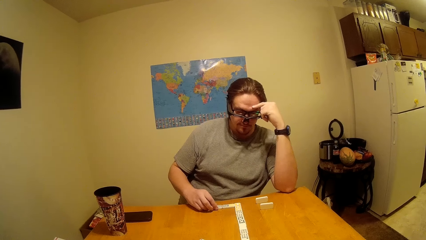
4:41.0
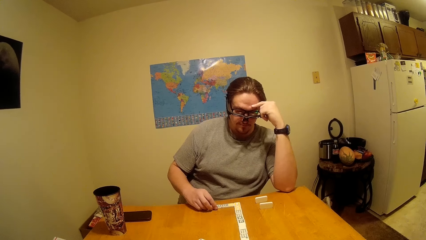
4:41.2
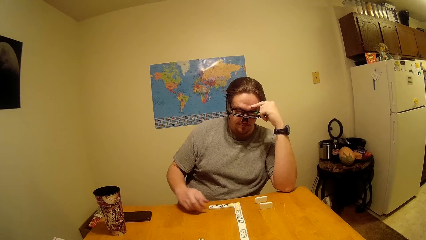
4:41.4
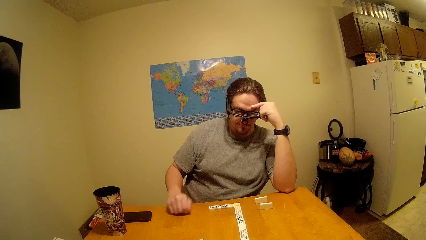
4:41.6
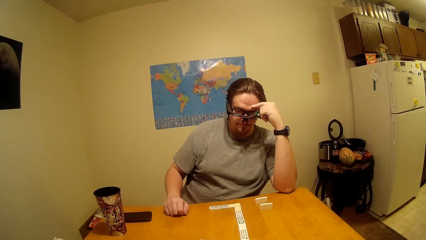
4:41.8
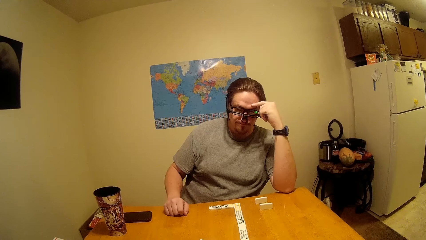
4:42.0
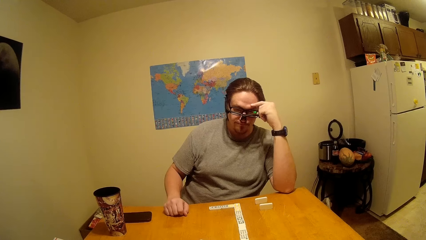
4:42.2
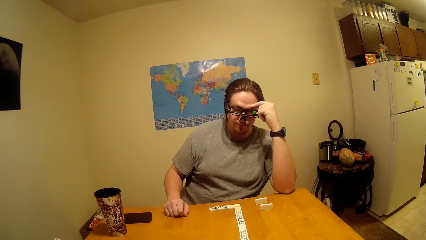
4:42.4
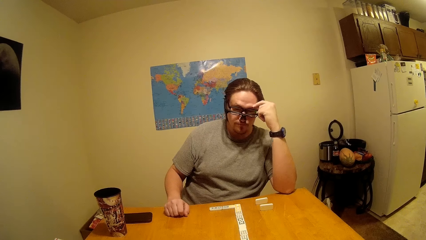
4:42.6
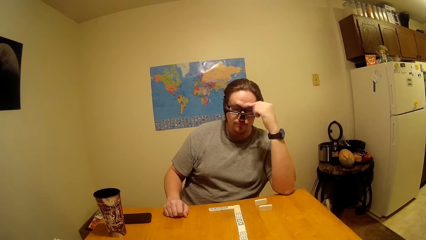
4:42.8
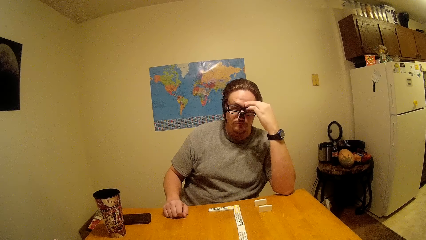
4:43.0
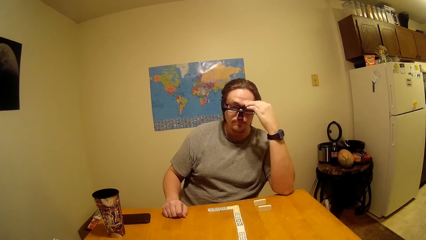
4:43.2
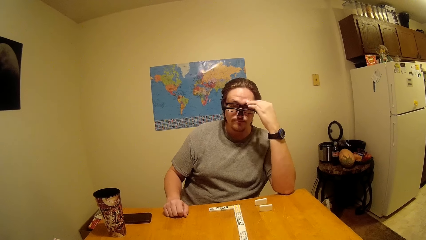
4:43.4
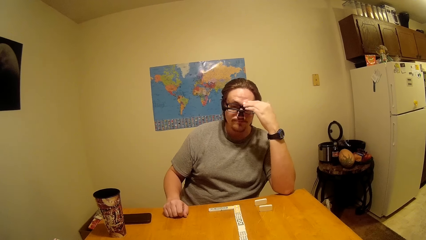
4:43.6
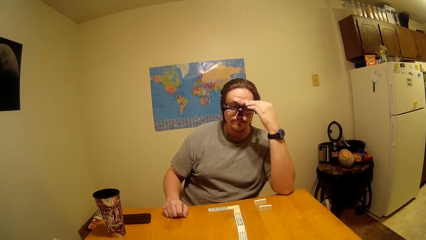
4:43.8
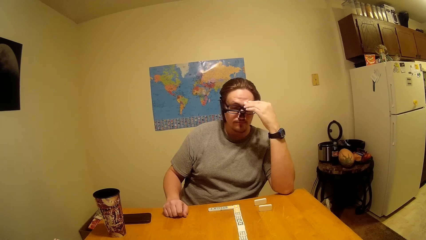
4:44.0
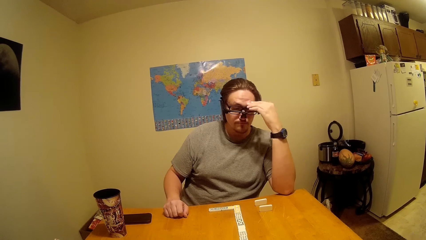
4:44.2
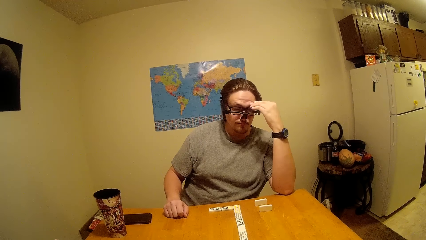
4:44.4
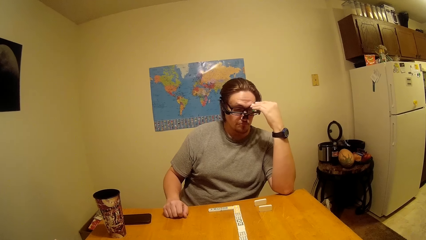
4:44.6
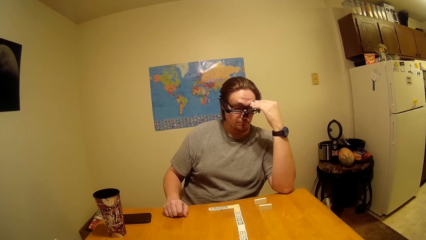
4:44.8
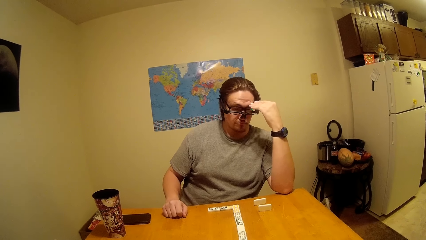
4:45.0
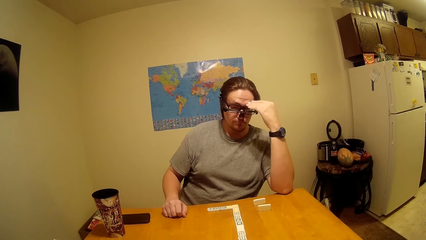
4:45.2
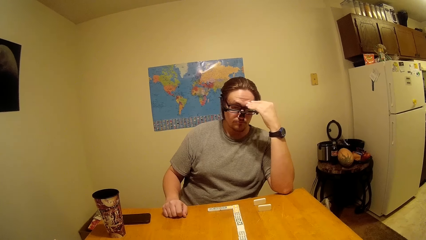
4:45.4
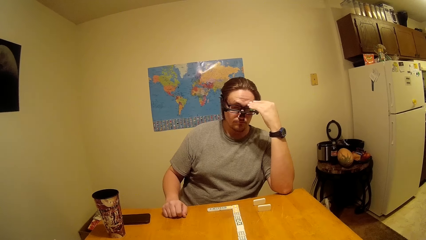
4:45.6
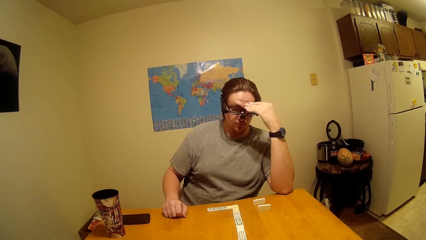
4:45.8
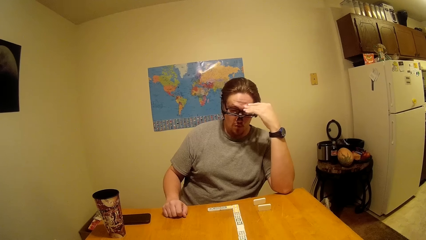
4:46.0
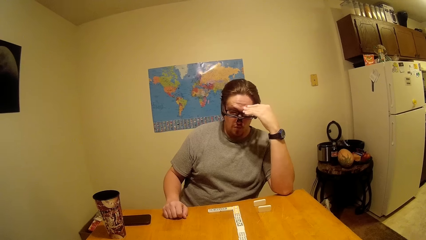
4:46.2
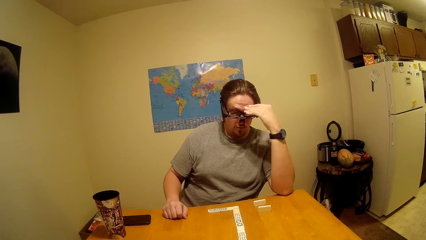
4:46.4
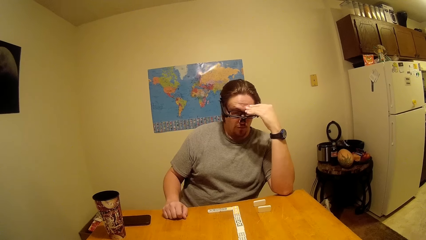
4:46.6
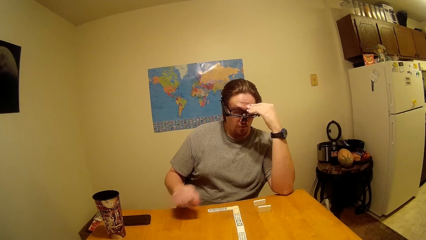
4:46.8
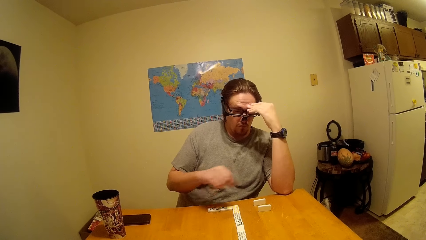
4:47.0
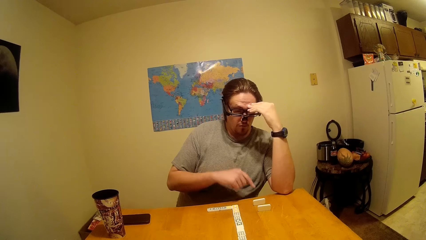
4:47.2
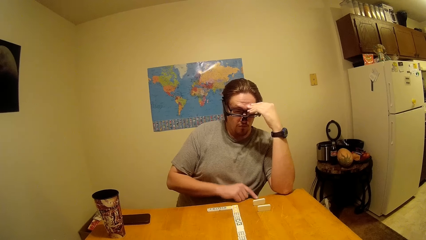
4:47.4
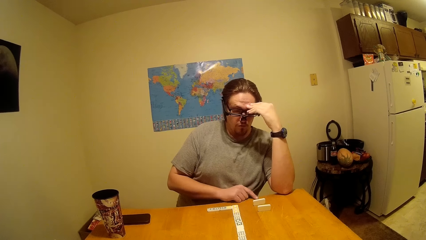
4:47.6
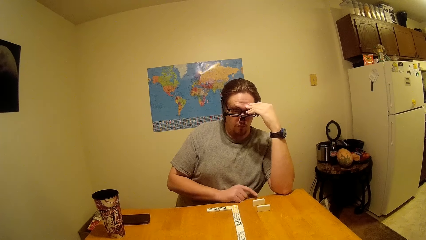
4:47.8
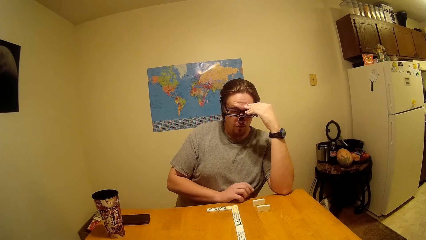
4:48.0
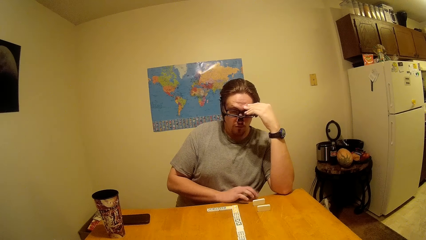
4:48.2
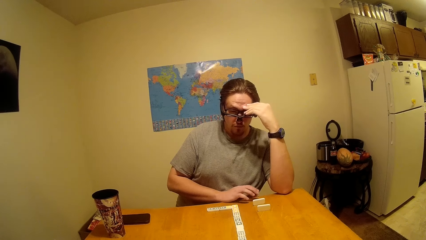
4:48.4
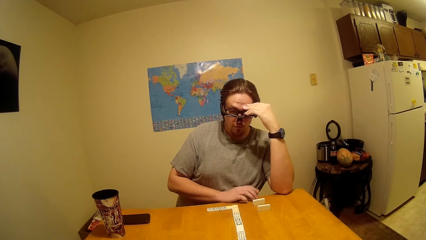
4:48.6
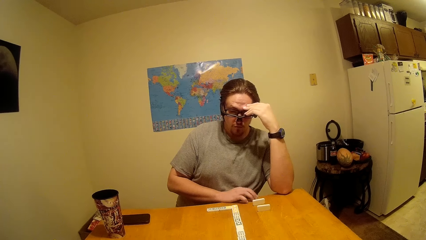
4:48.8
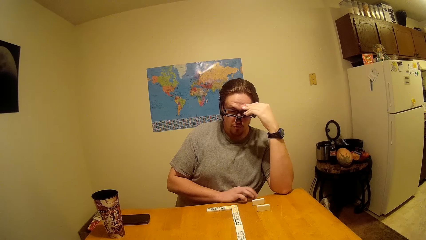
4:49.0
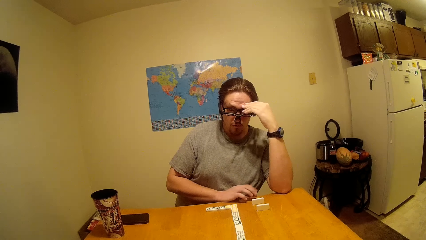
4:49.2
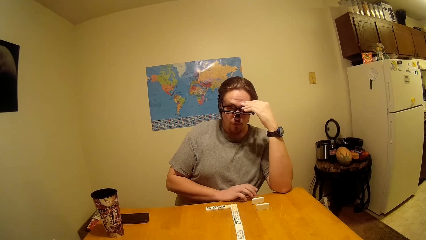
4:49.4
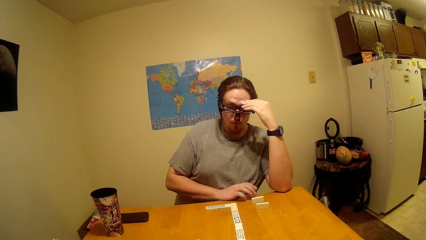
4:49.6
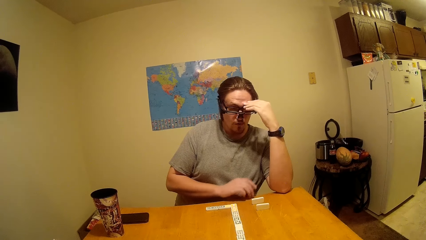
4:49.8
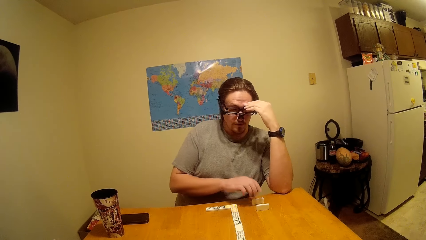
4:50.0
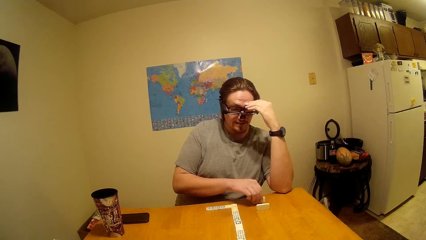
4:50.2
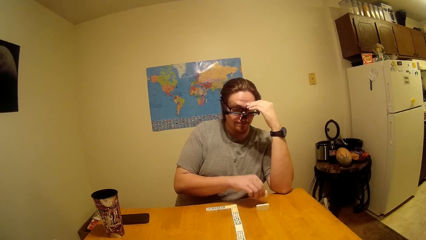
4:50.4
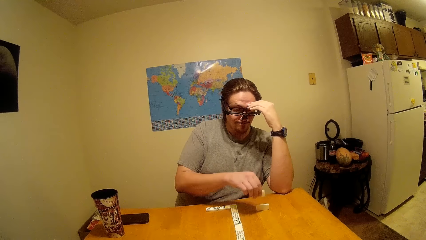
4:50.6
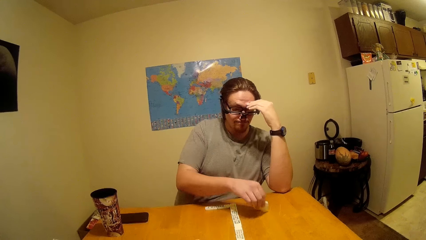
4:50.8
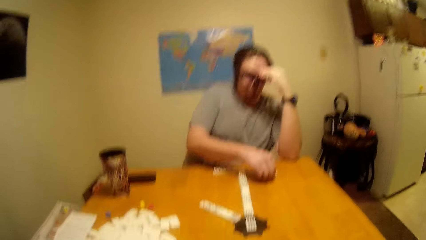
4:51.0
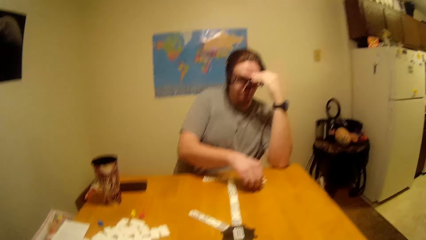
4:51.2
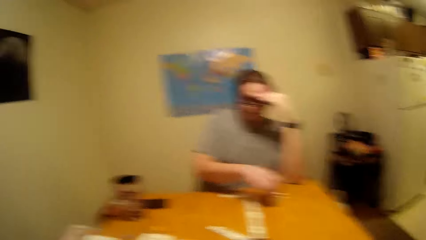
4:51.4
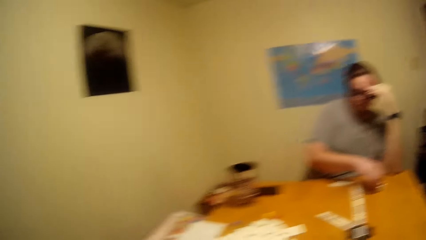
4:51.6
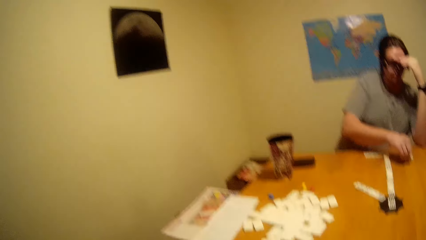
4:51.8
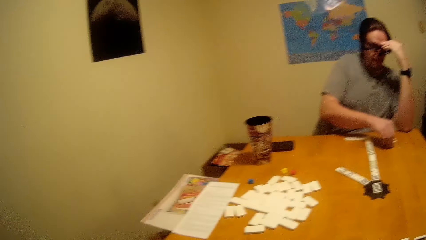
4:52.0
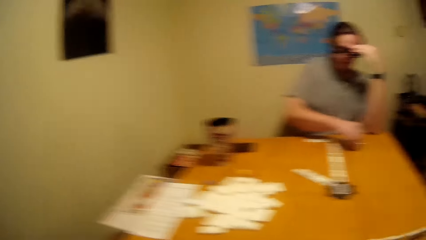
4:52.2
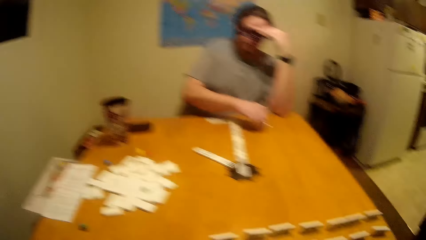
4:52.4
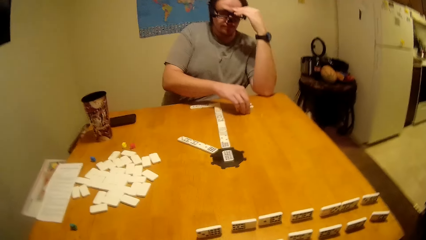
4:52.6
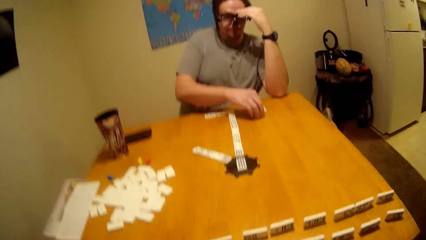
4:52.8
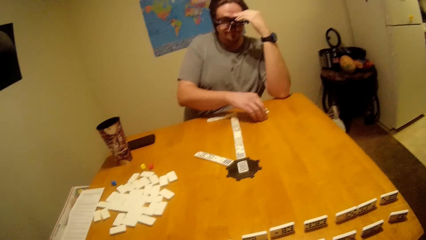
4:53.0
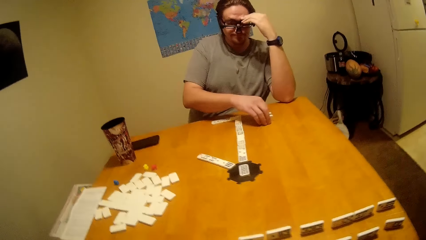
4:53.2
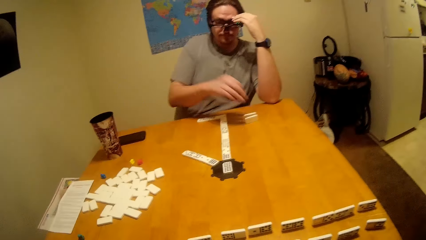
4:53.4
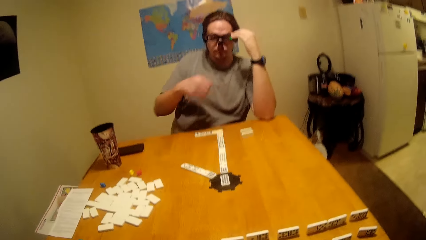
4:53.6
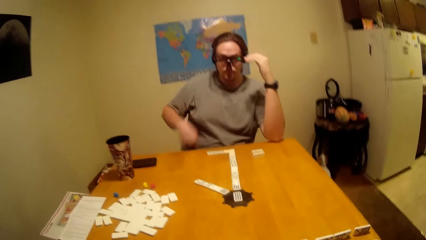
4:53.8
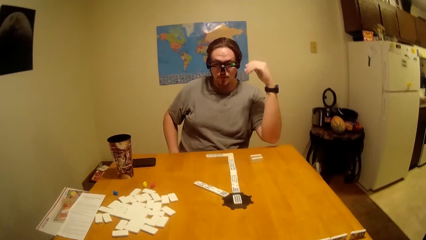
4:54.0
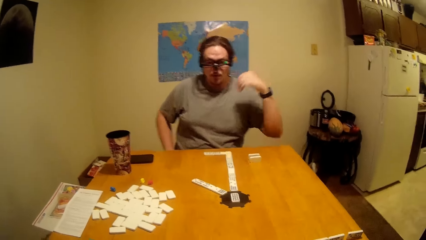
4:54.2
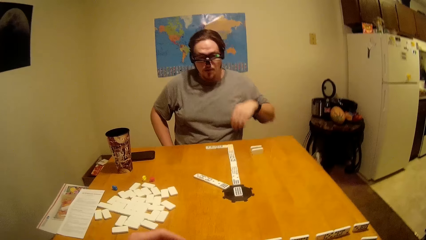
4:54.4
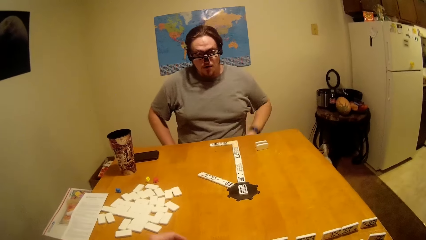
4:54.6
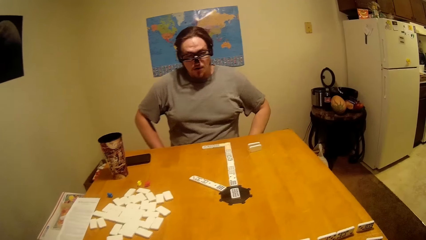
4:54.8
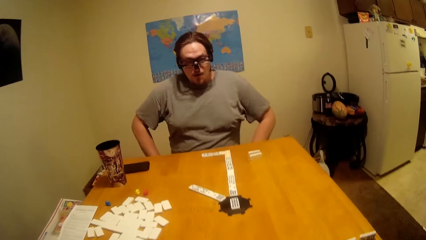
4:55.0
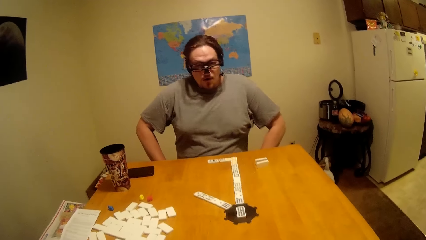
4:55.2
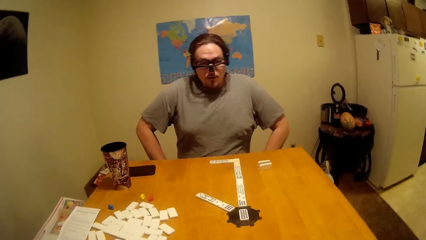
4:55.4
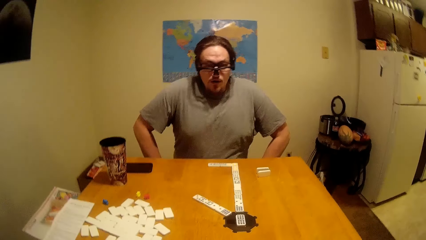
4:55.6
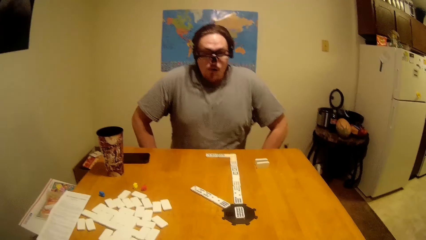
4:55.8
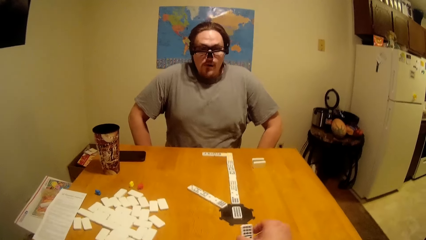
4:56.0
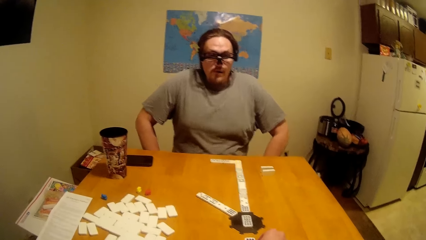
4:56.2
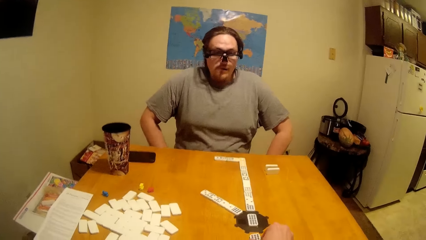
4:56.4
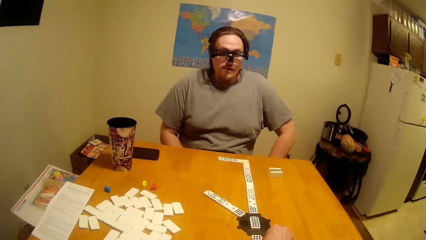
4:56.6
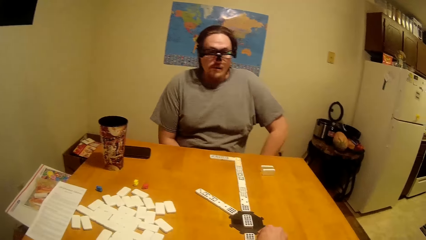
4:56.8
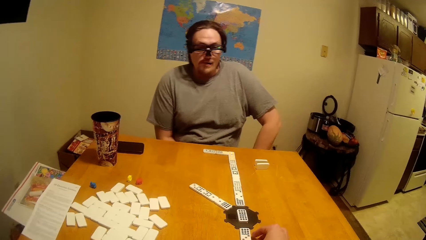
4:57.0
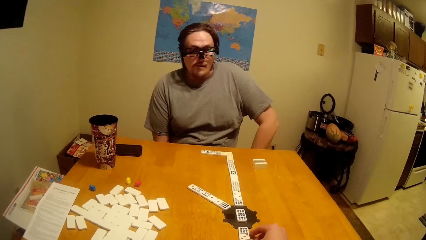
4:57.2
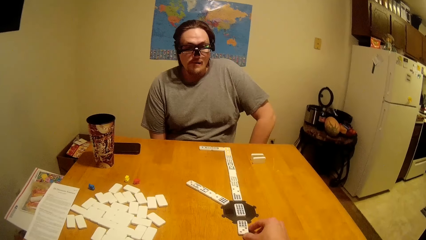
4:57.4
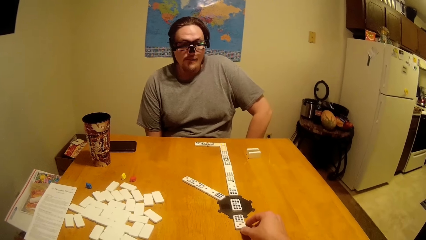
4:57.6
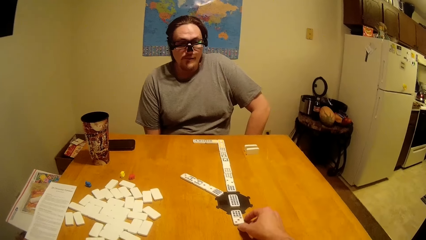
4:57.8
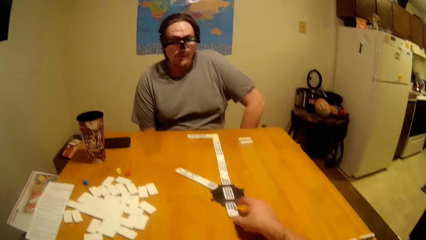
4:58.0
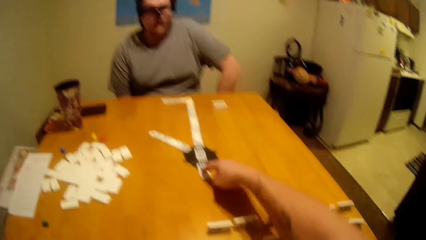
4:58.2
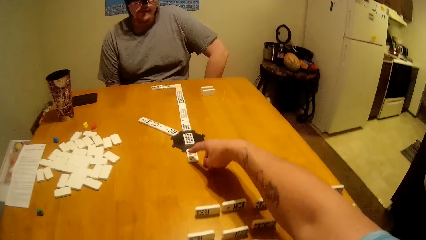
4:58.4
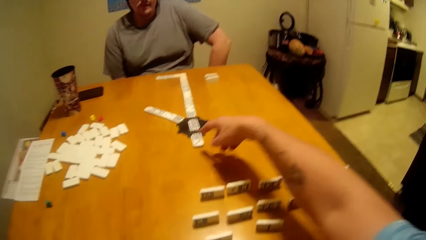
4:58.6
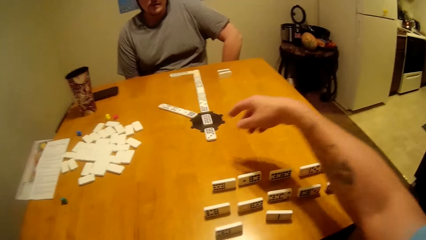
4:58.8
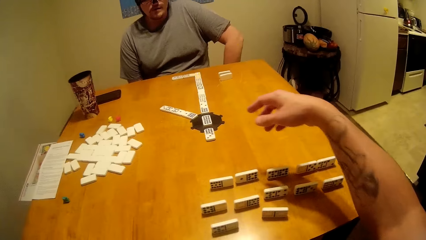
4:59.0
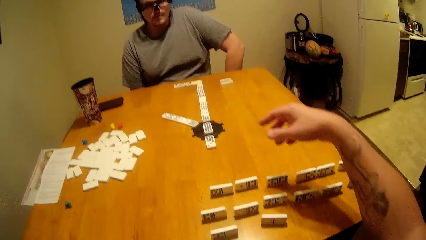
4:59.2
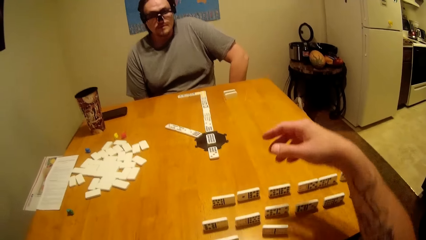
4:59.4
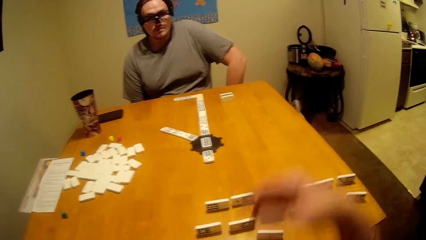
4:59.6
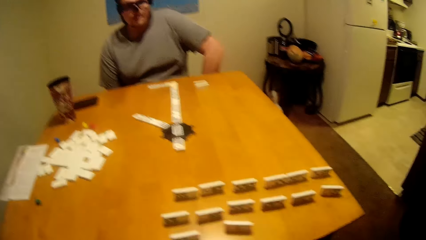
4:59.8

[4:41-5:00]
The camera wearer talks to a person. They look at the person play the dominoes. They move a dice. They talk to the person. They place a dice on the table.
